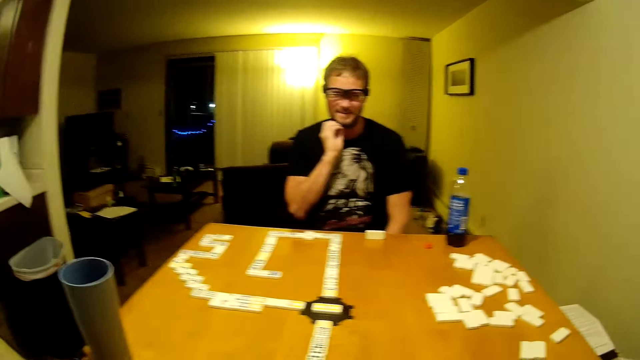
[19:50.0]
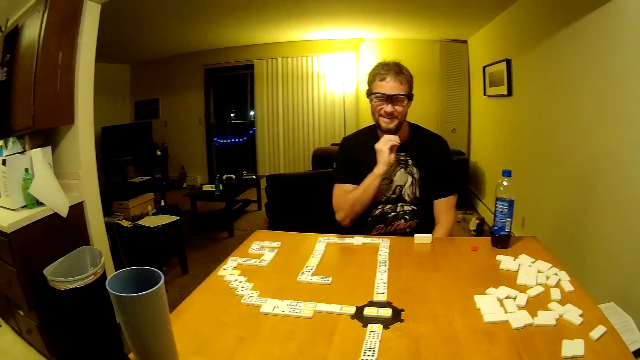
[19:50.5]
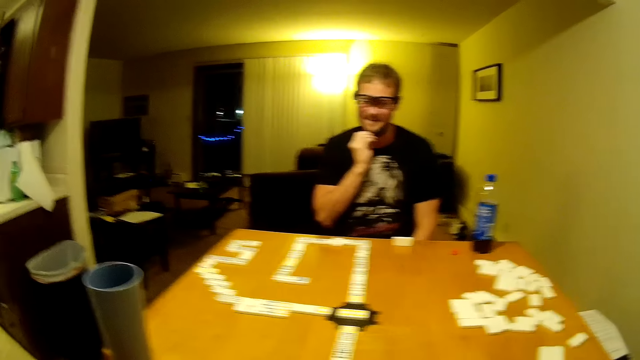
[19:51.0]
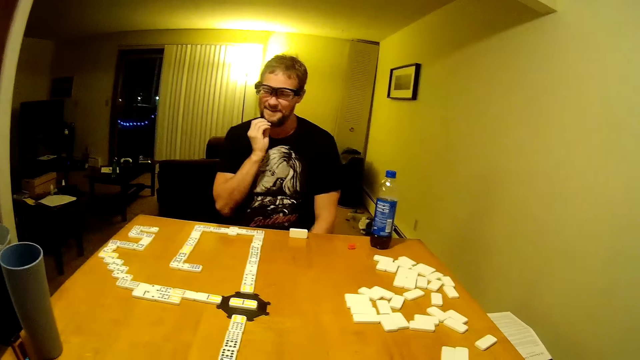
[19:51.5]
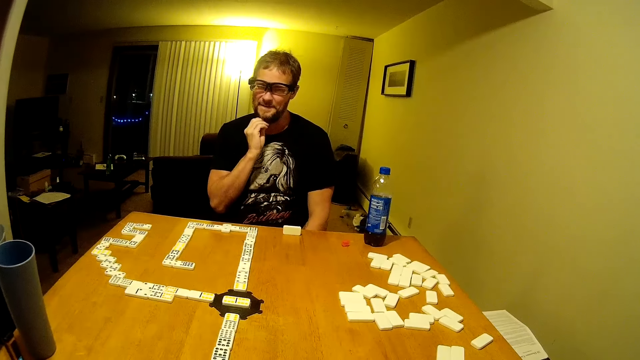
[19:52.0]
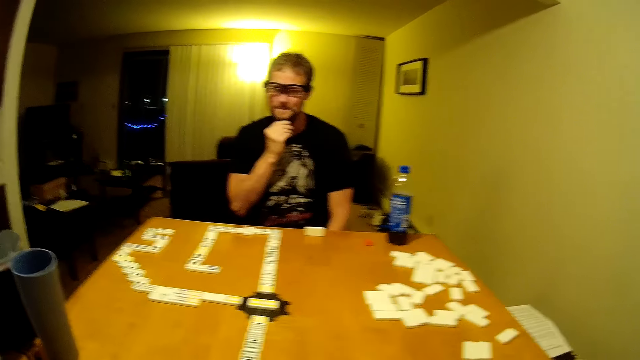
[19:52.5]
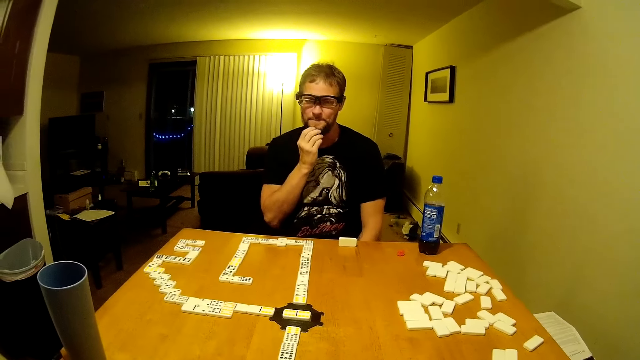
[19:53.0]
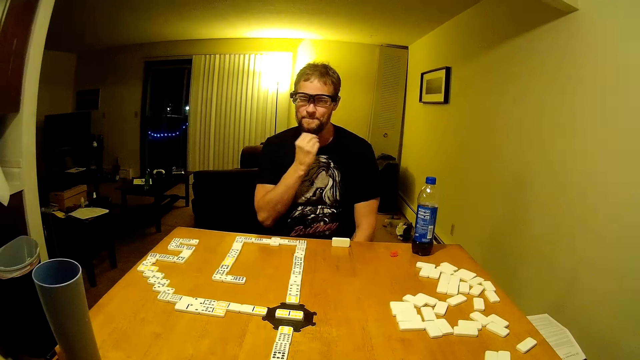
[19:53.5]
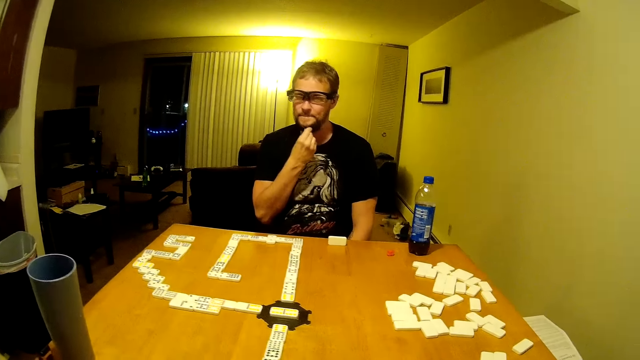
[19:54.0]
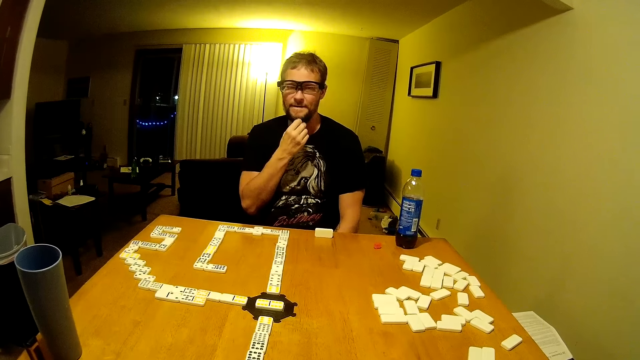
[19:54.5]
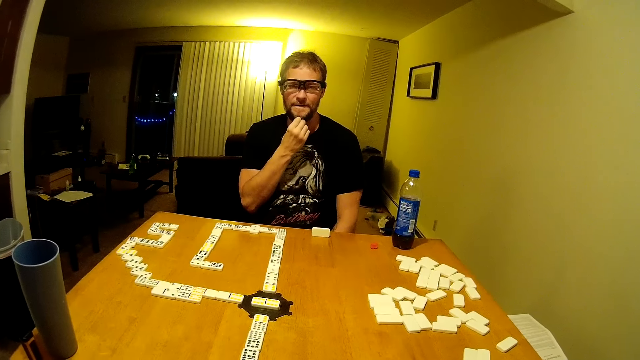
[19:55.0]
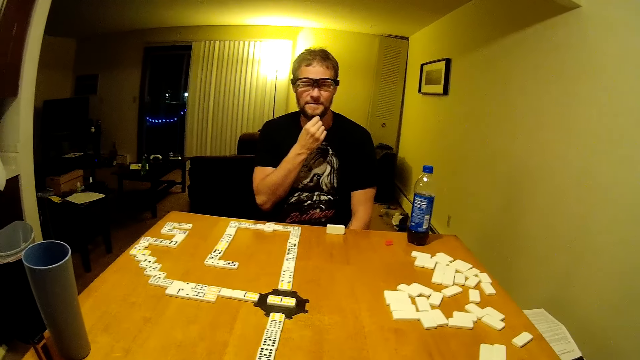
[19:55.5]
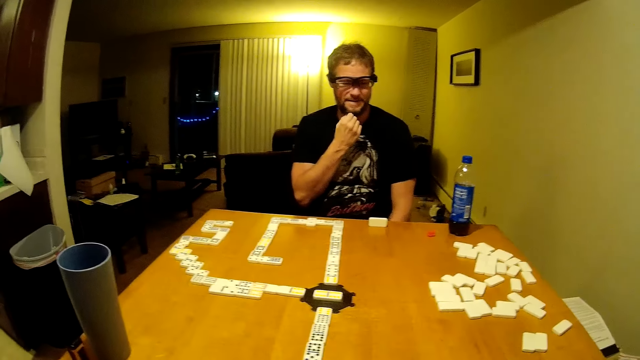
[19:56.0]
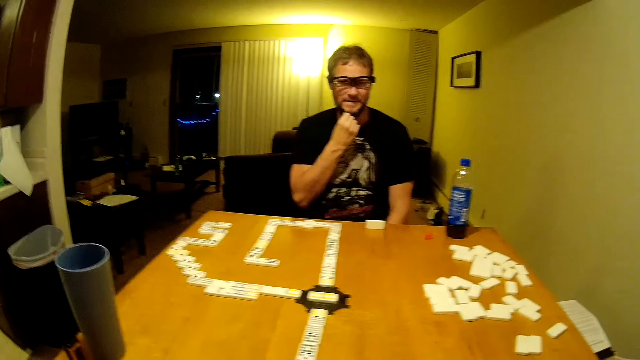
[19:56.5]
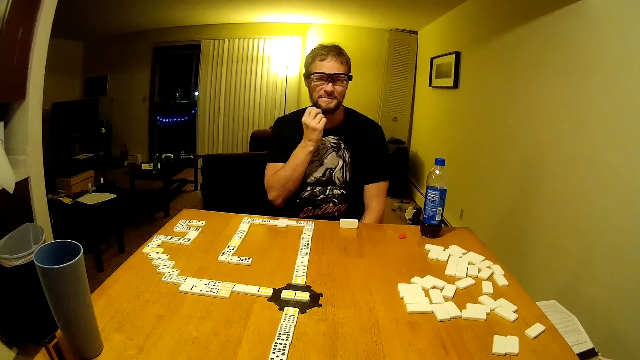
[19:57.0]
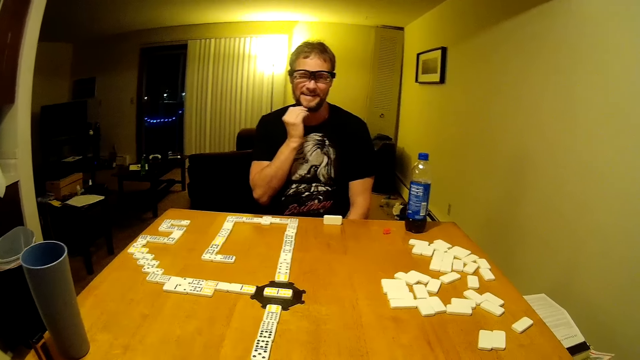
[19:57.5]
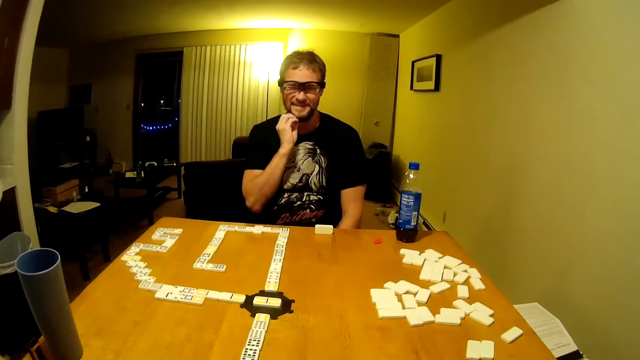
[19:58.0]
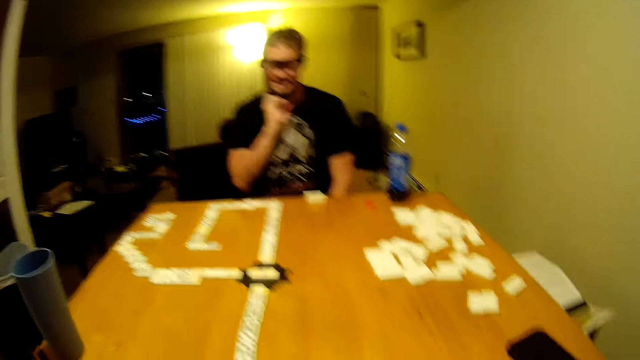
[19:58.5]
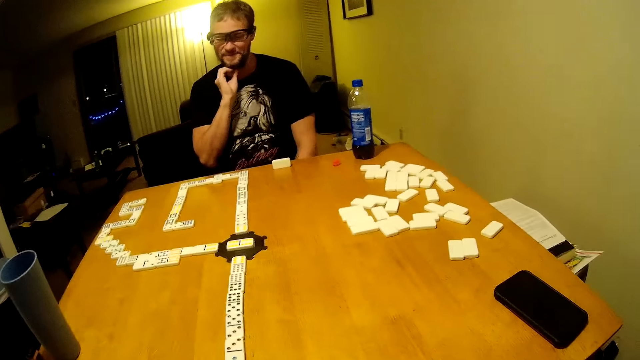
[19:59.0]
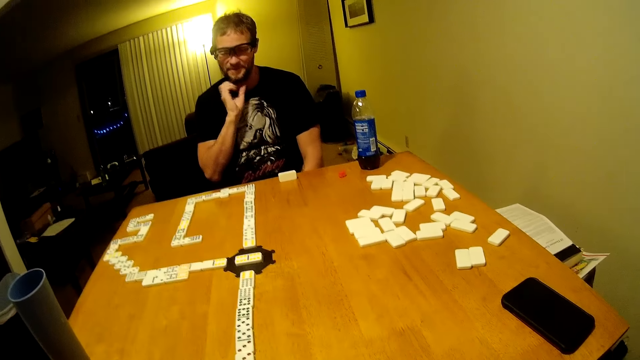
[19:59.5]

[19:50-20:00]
The camera wearer looks around.

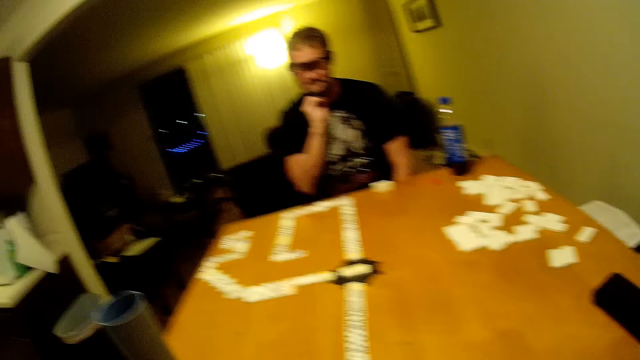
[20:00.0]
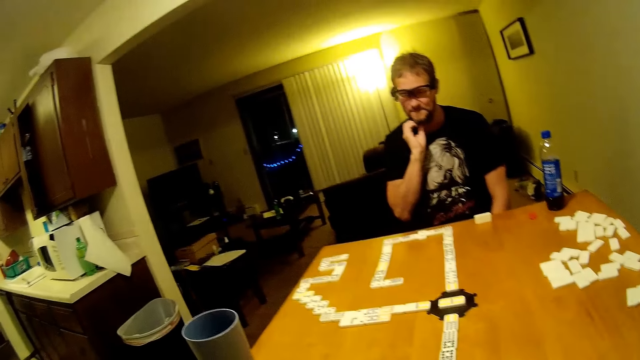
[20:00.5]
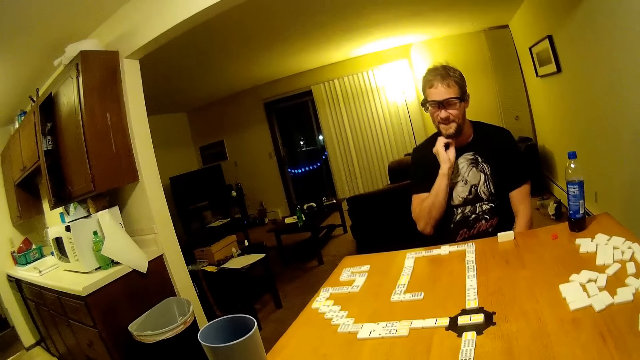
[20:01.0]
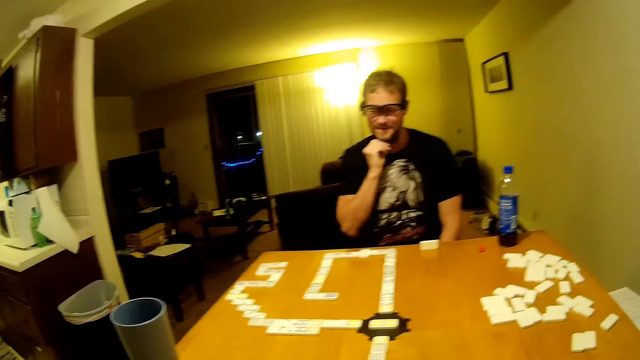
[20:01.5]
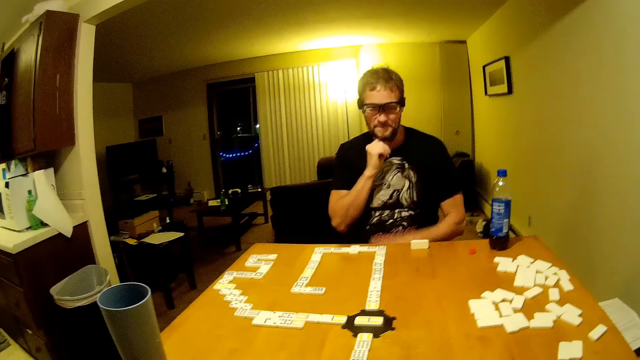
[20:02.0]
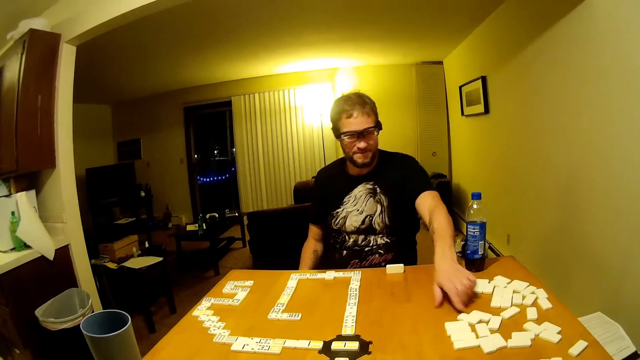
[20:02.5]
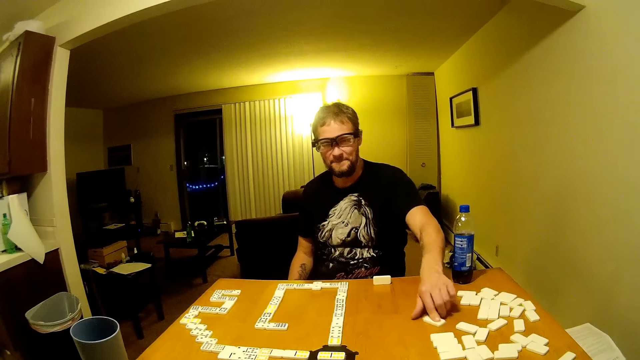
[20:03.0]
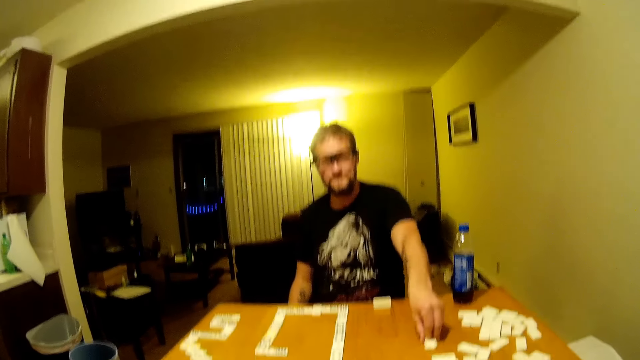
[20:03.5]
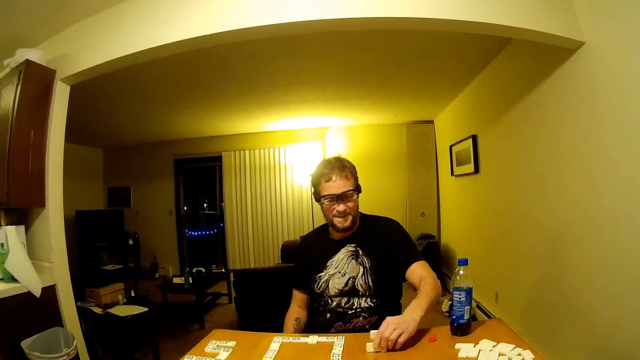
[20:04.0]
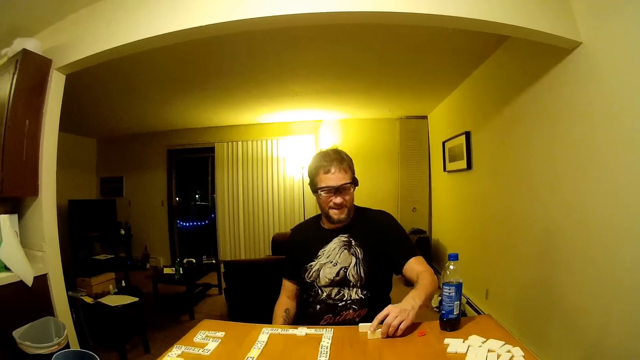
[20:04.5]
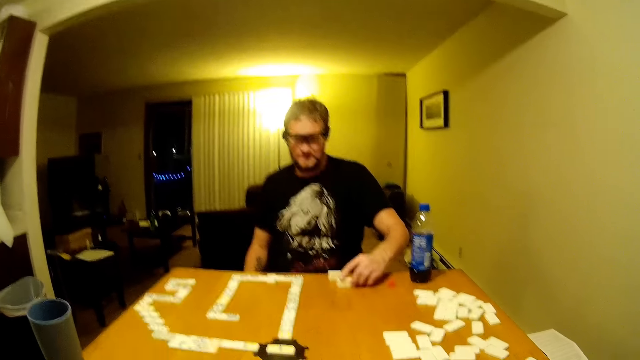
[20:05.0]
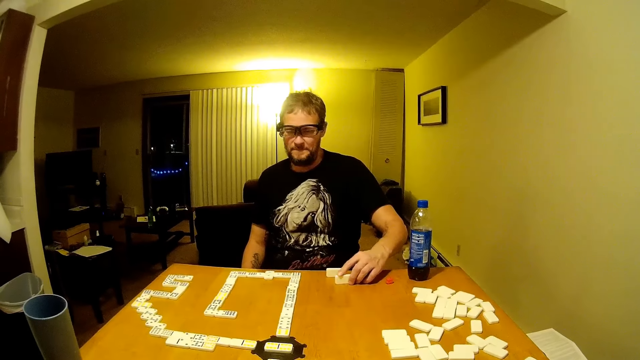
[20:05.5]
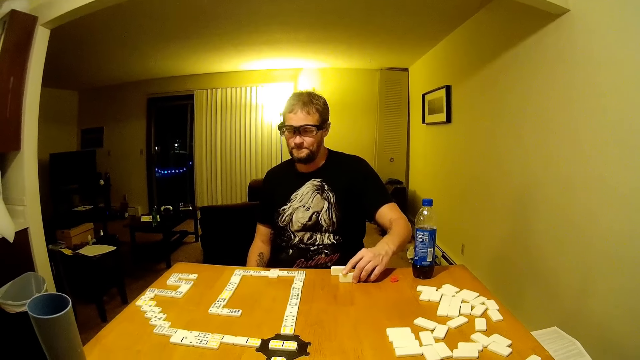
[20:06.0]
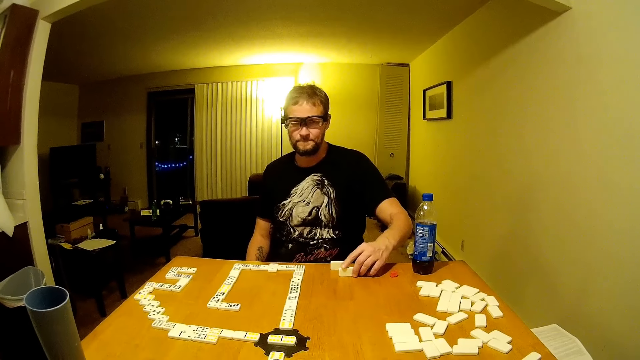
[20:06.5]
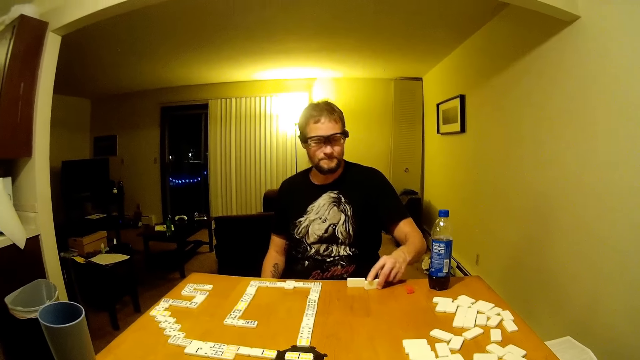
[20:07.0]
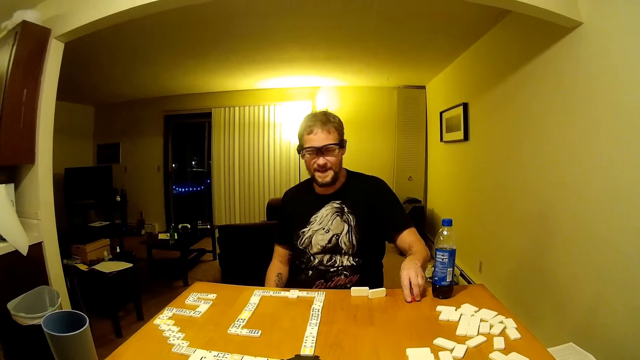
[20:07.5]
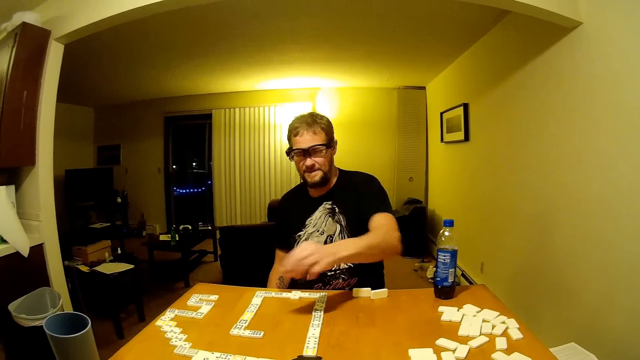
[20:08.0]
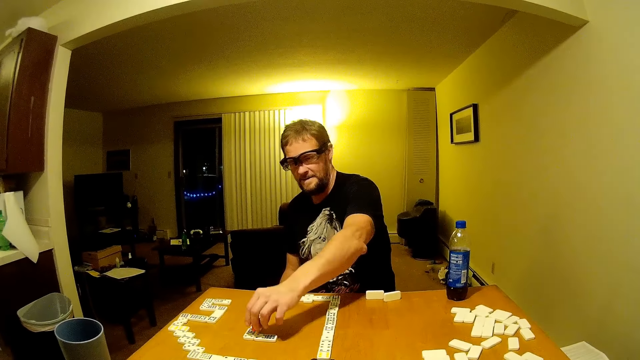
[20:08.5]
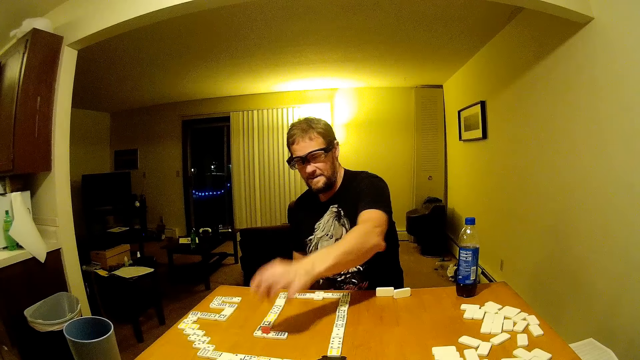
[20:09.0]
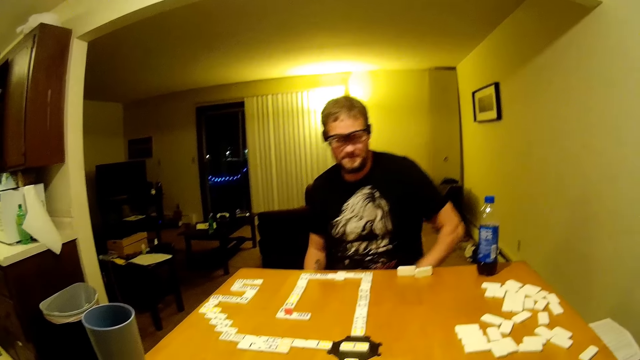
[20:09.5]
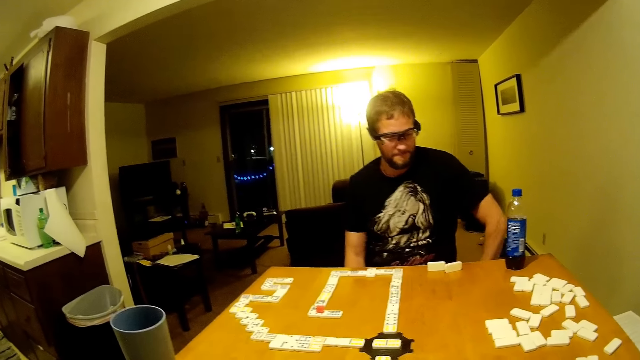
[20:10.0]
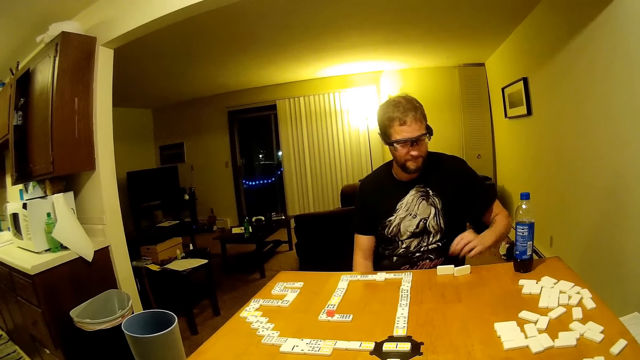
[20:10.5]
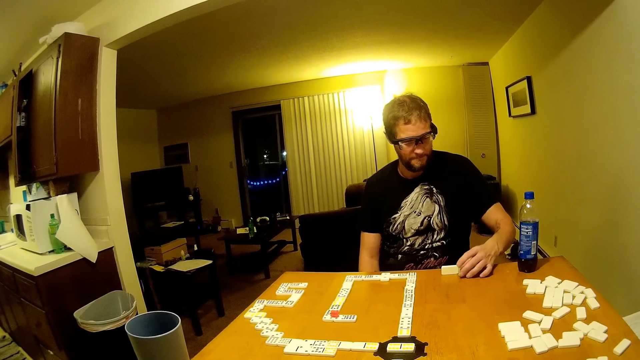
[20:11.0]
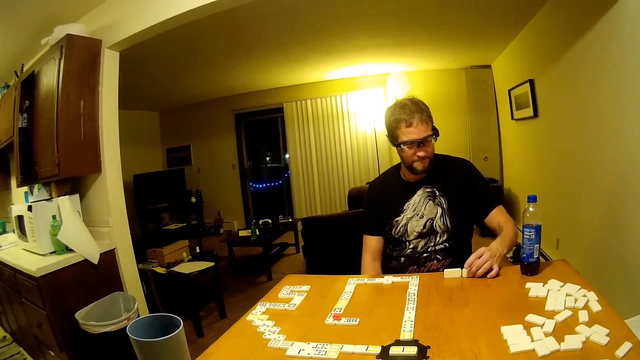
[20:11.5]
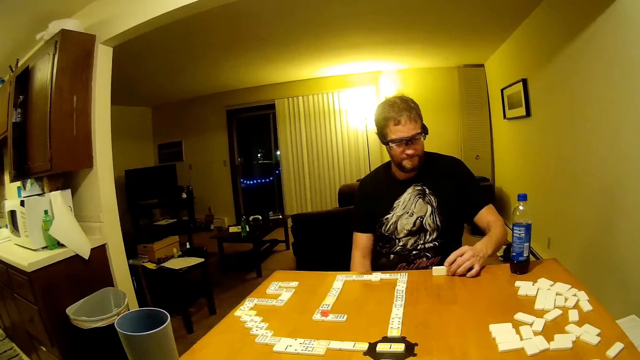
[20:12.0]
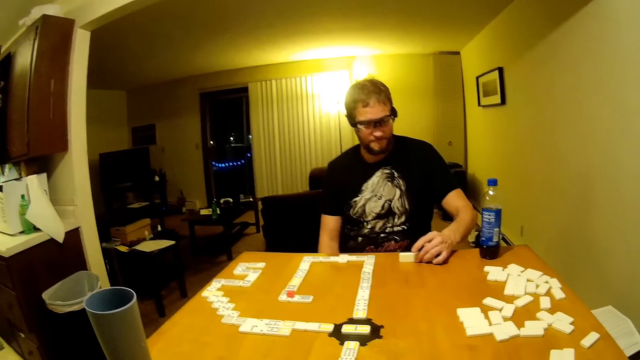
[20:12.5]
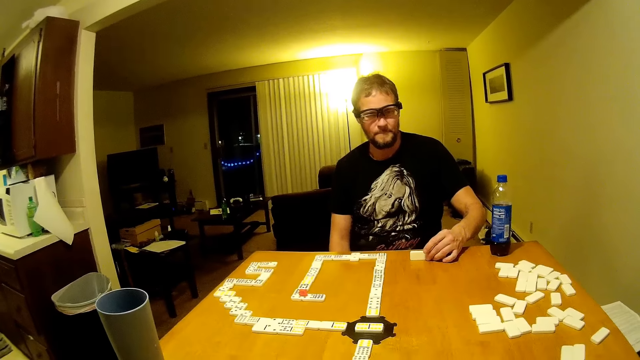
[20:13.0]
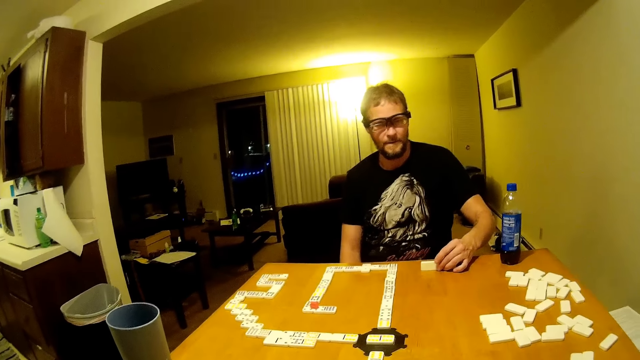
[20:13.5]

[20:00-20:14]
A man moves his hand down. He picks a card. He pulls dominoes on the table. He pushes the card. He holds the card. He pushes the card. He moves his hand. He picks something. He moves his hand. He moves his hand again. He places something on the dominoes. He moves his hand. He pushes the card. He moves the dominoes on the table.
